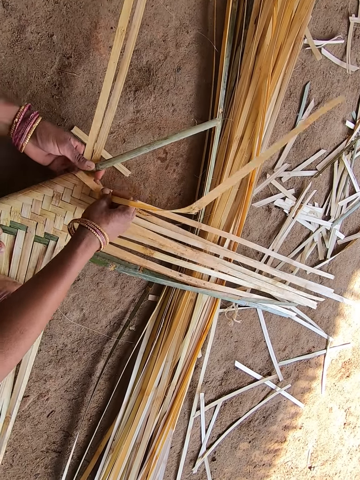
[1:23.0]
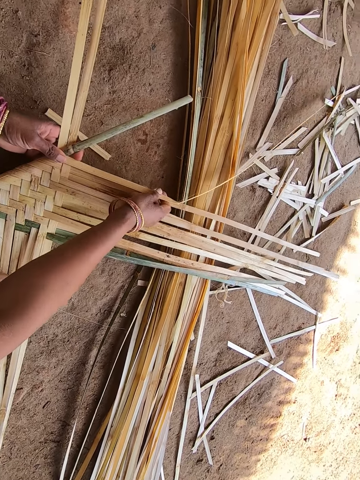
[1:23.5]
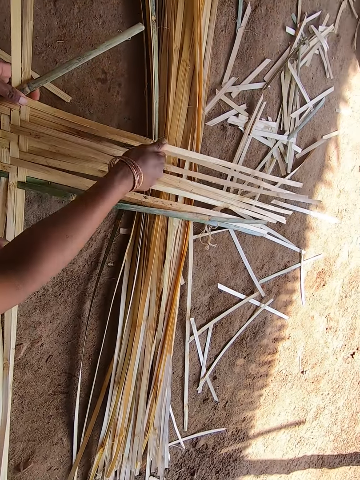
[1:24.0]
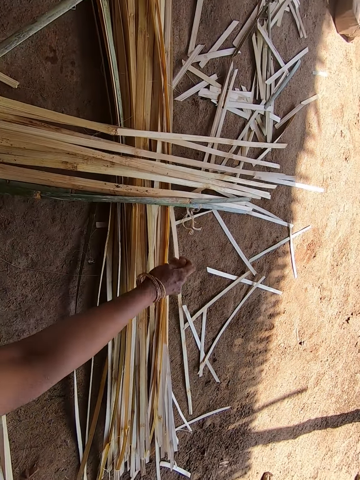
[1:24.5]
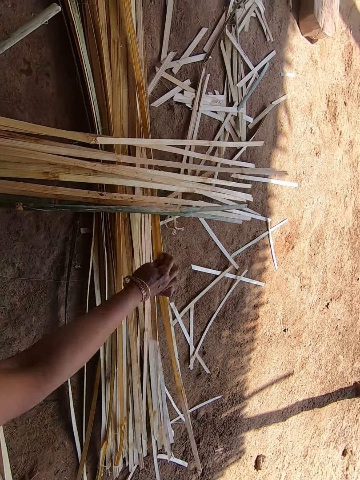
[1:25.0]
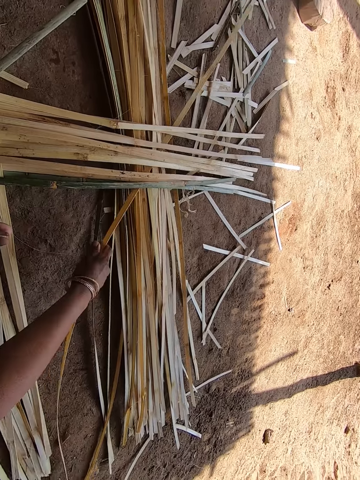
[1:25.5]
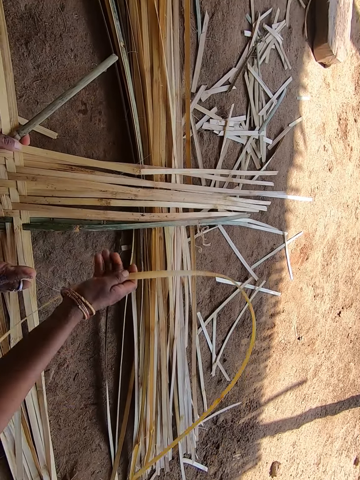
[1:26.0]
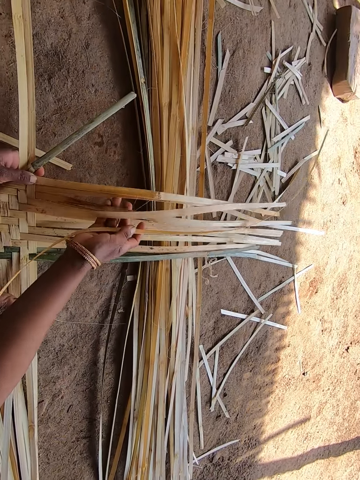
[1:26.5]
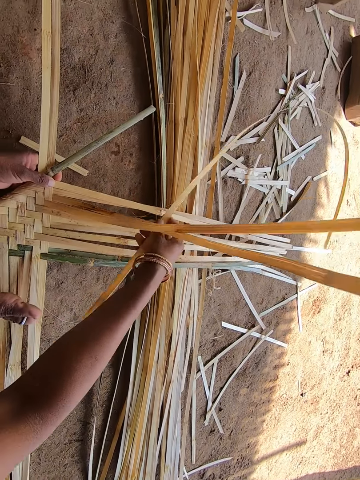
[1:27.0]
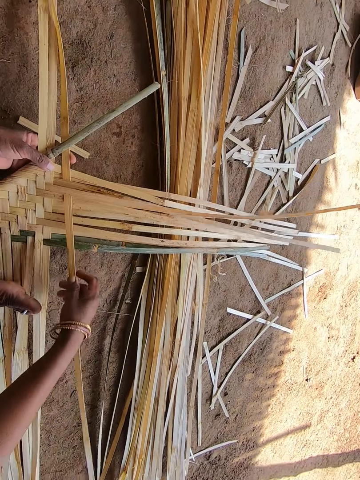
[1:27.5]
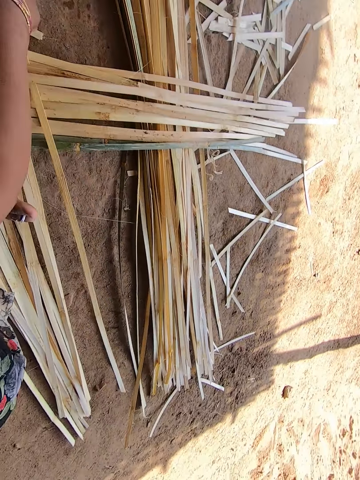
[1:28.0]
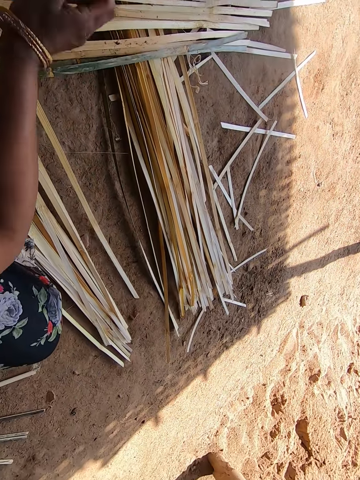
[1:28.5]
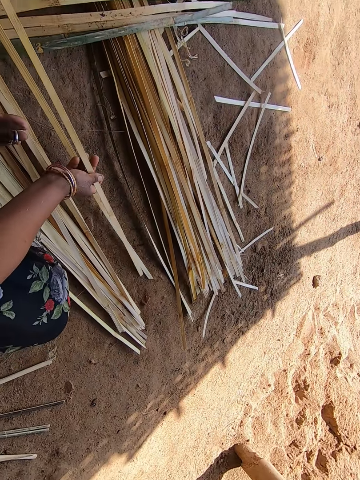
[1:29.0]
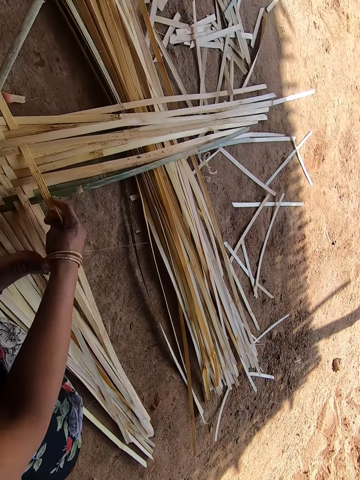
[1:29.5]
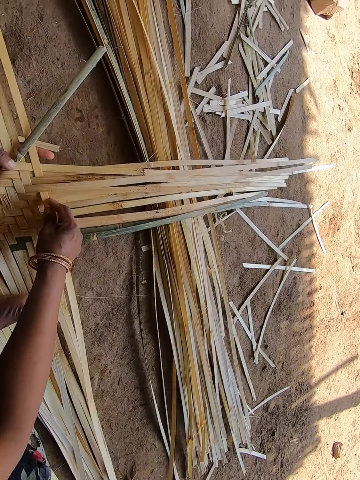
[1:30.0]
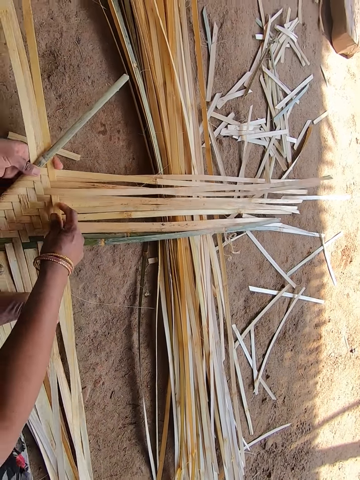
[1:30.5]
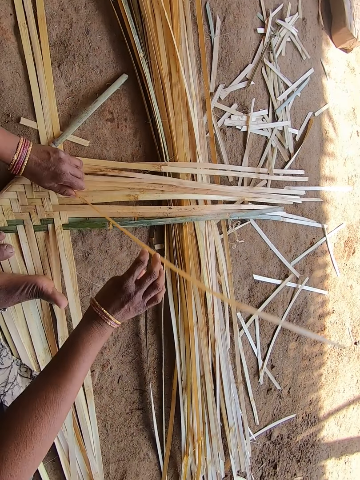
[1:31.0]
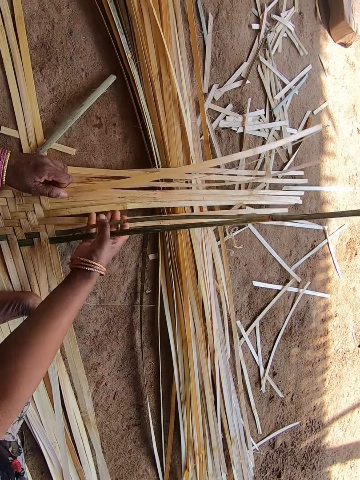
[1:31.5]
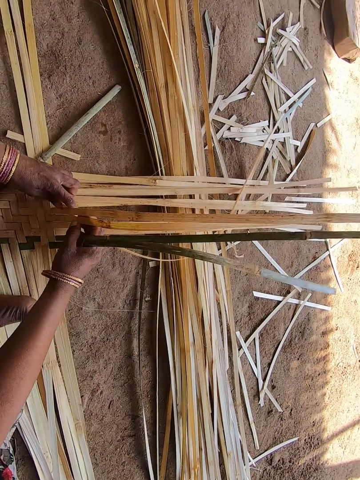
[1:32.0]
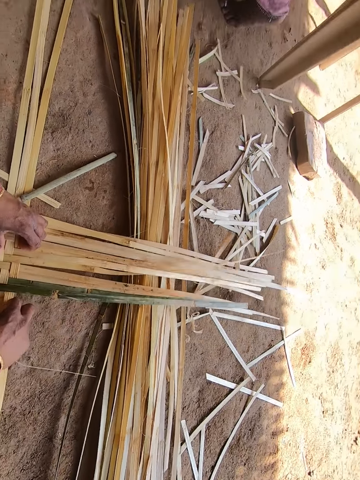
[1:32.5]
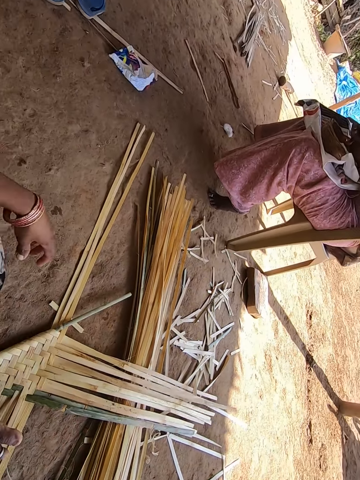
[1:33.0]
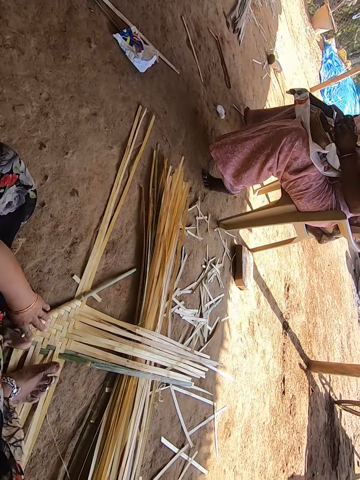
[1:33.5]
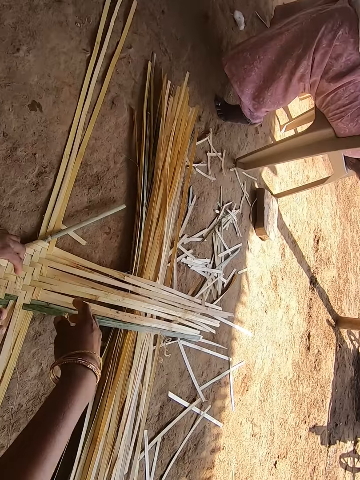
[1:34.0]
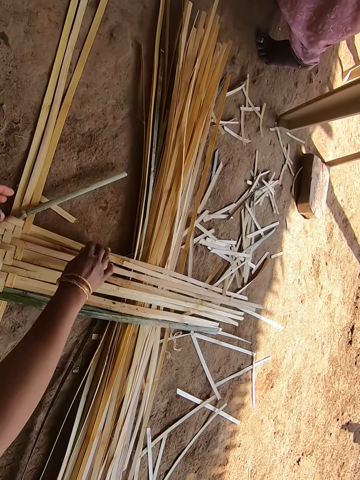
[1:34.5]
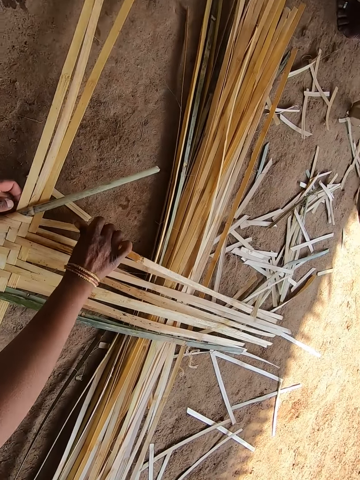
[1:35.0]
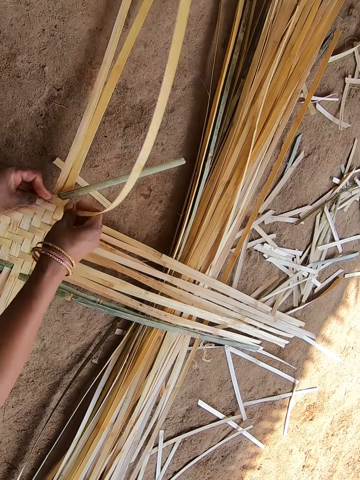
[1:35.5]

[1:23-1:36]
The camera wearer picks up the wooden splint. They fix the wooden splint on the weaved wooden splints. They weave the wooden splints. A person sits across the compound. The camera wearer looks around and interacts with the person.

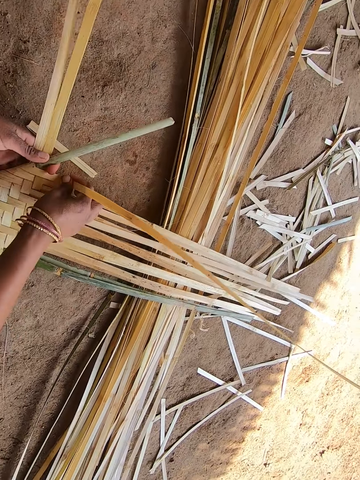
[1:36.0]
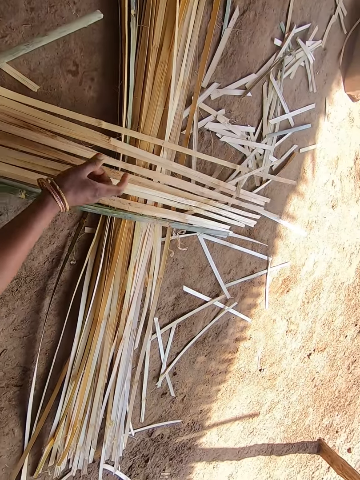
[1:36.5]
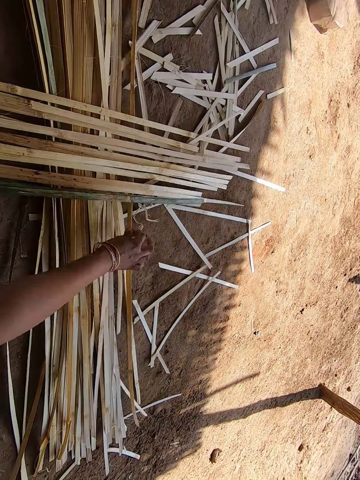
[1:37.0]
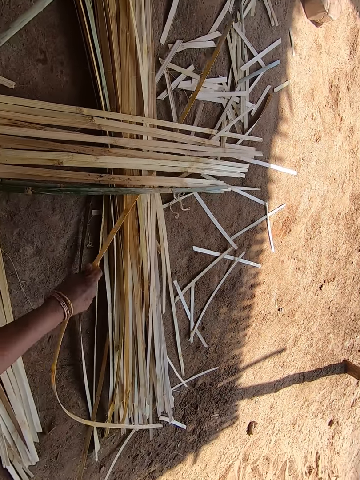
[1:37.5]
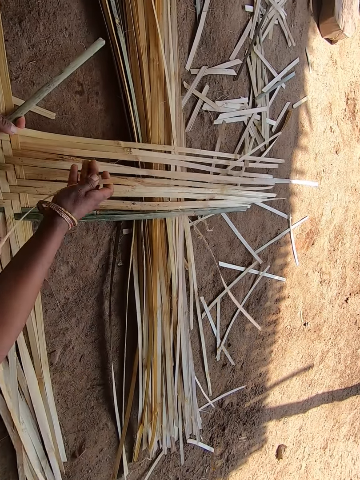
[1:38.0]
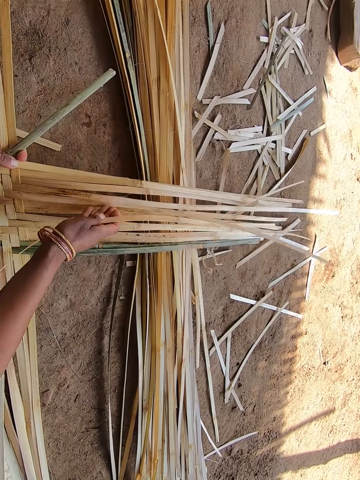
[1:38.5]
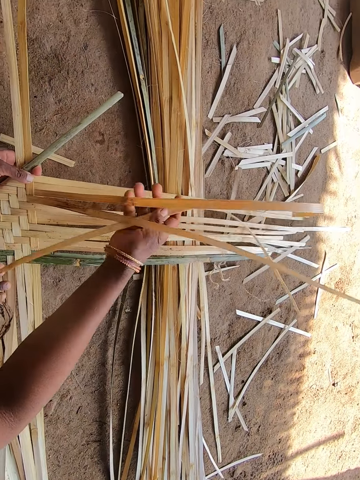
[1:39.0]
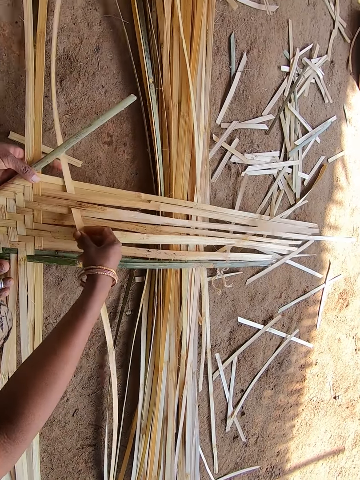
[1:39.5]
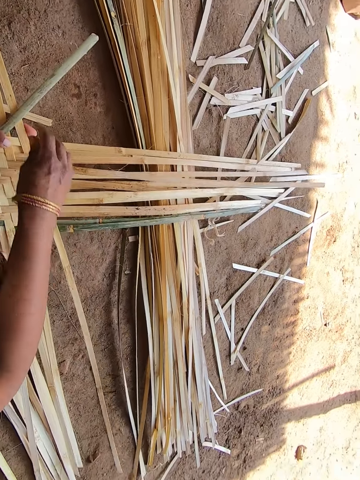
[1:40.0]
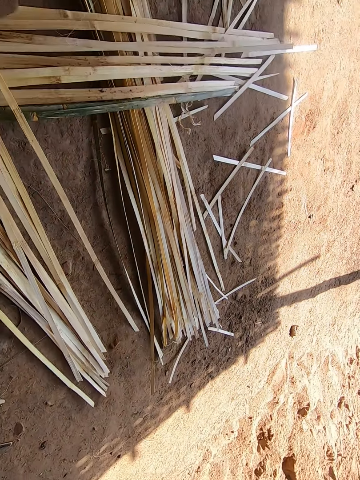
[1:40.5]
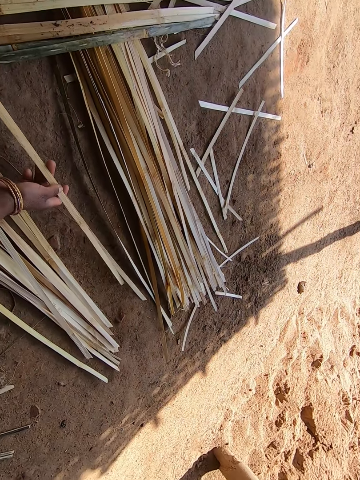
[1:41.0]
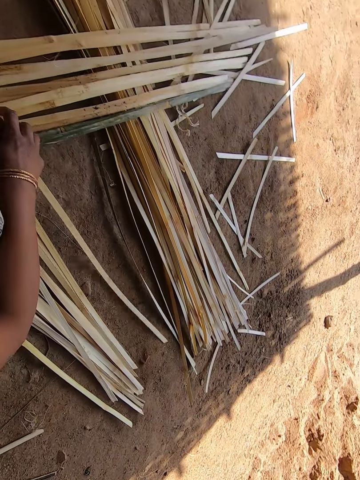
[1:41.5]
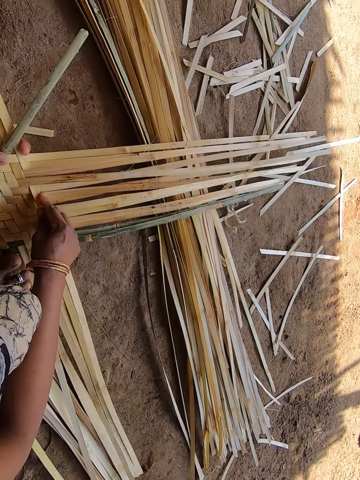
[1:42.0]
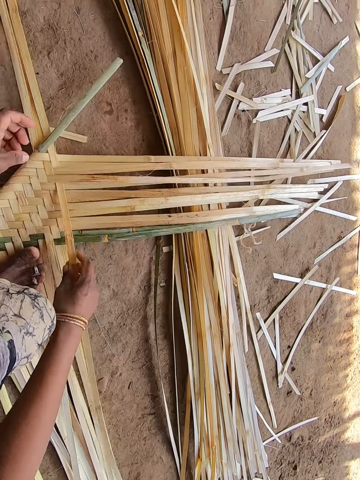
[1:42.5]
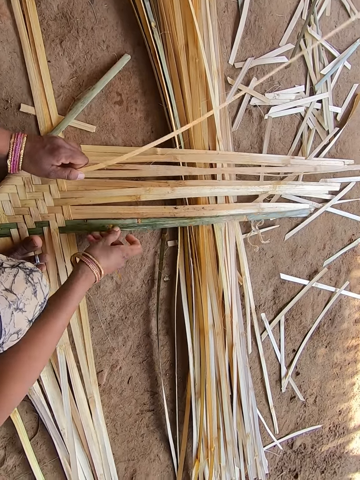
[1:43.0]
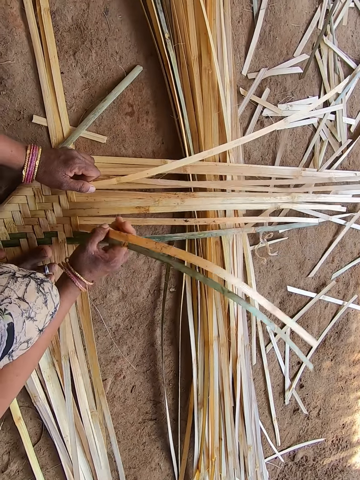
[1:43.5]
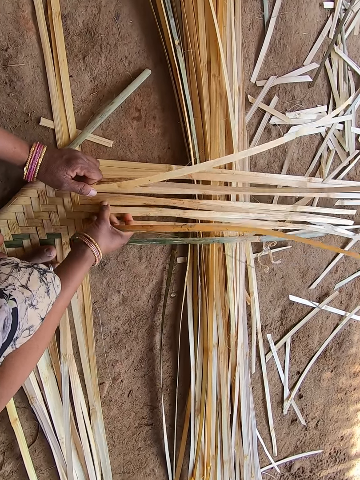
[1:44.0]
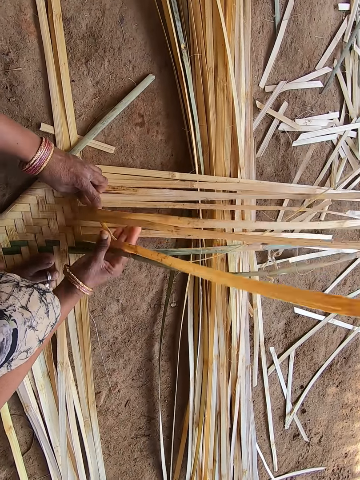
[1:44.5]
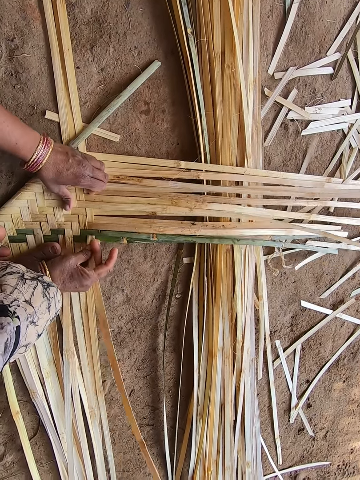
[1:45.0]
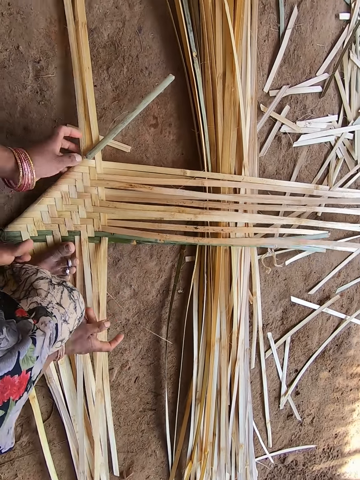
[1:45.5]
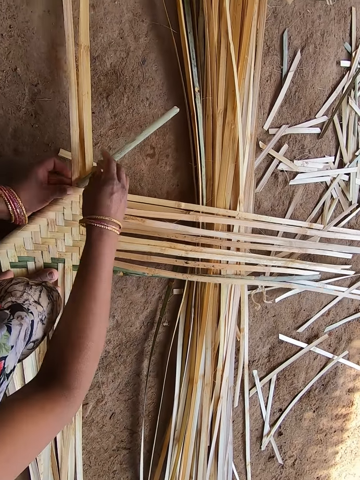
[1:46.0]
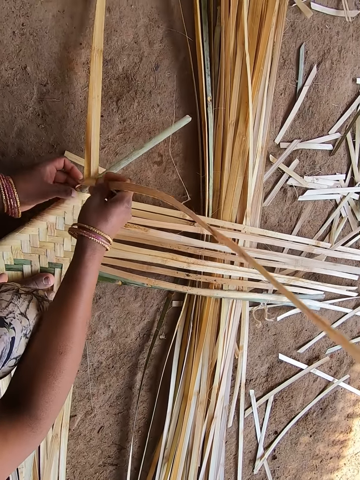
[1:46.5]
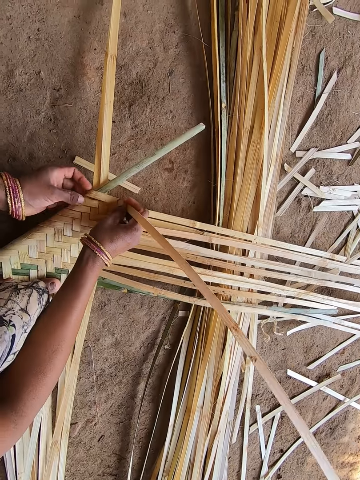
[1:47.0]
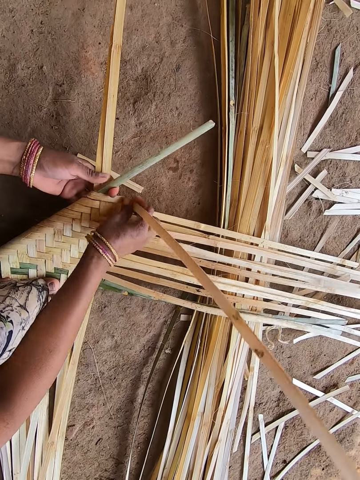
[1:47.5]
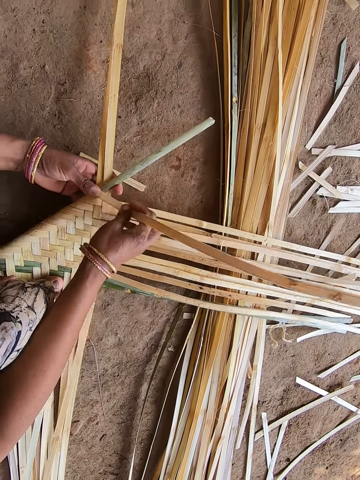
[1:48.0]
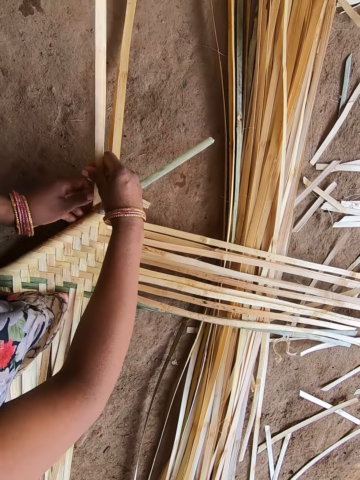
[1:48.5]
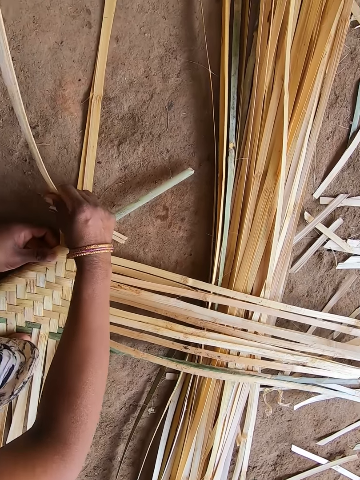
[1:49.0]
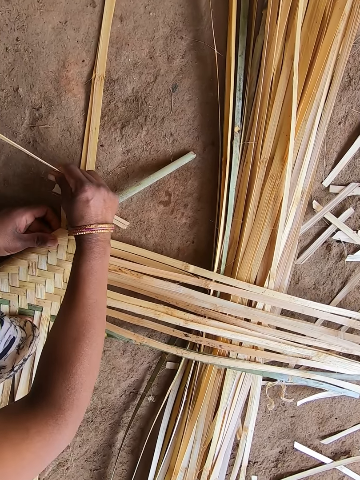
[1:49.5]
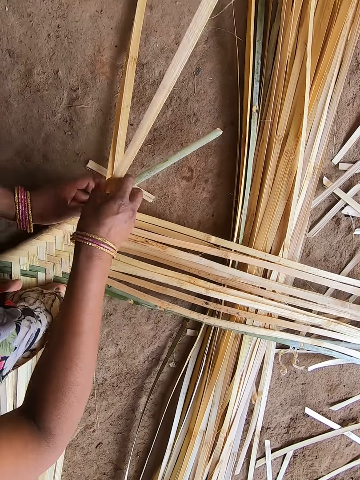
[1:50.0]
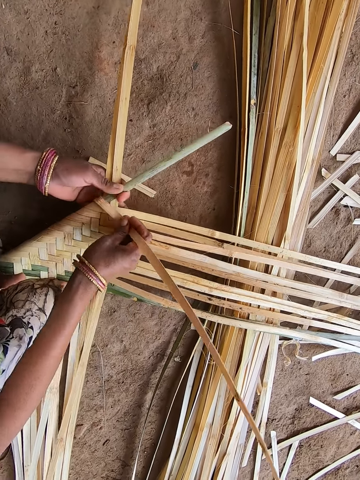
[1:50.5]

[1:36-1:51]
The camera wearer picks up the wooden splint. They fix the wooden splint on the weaved wooden splints. They weave the wooden splints.
